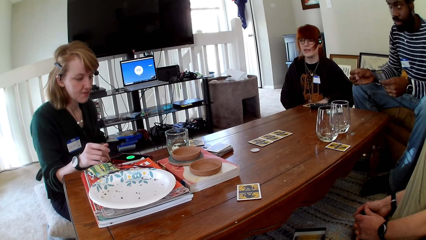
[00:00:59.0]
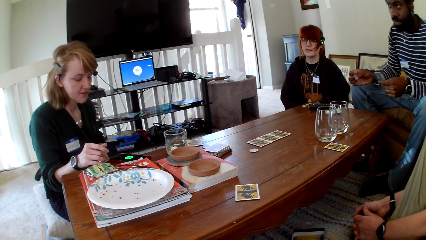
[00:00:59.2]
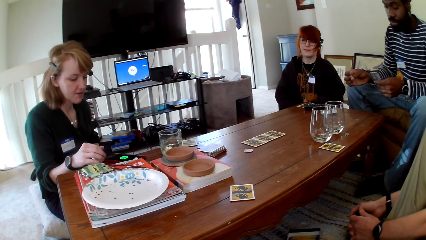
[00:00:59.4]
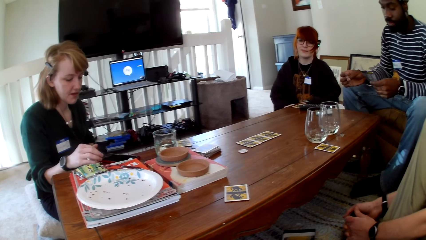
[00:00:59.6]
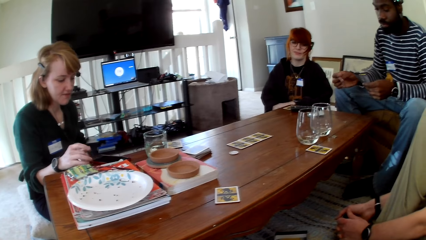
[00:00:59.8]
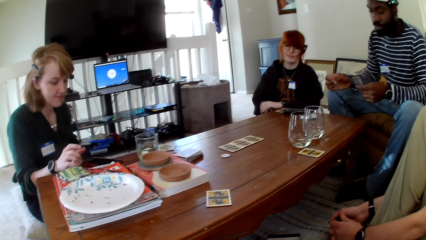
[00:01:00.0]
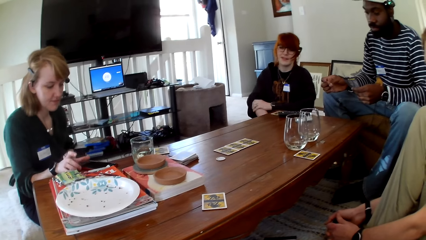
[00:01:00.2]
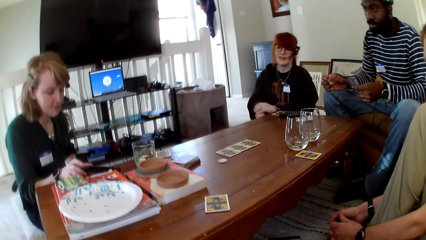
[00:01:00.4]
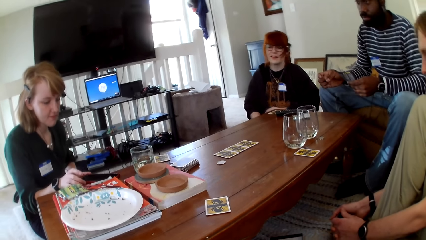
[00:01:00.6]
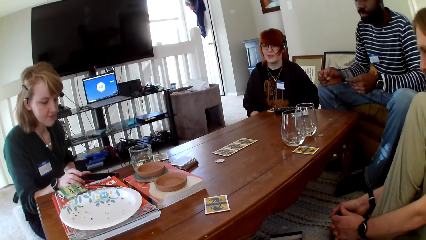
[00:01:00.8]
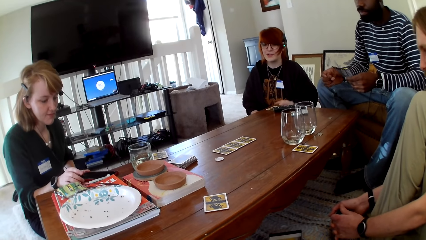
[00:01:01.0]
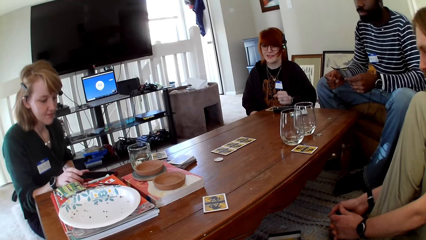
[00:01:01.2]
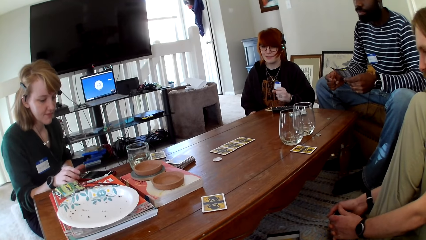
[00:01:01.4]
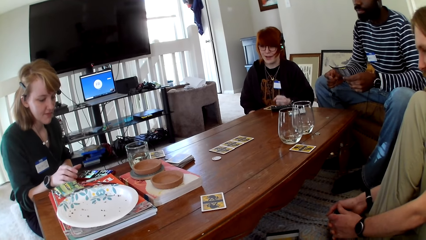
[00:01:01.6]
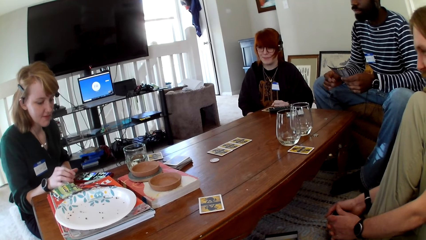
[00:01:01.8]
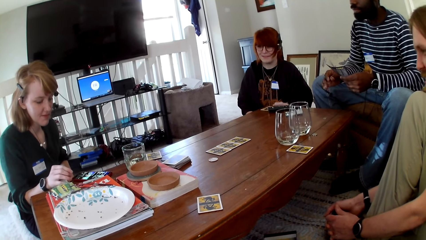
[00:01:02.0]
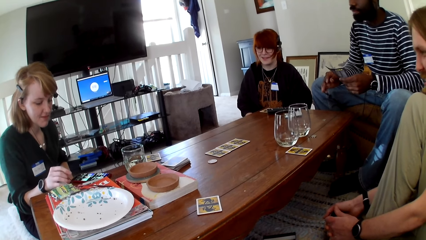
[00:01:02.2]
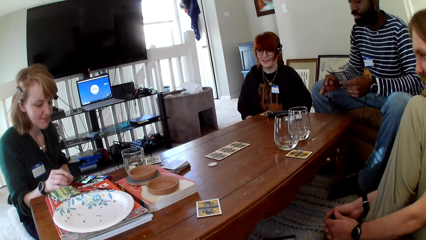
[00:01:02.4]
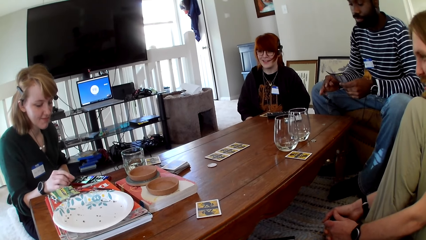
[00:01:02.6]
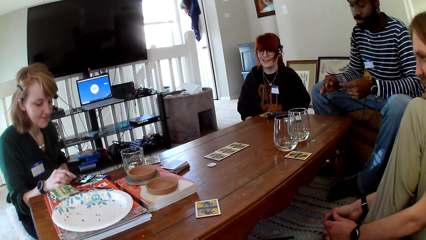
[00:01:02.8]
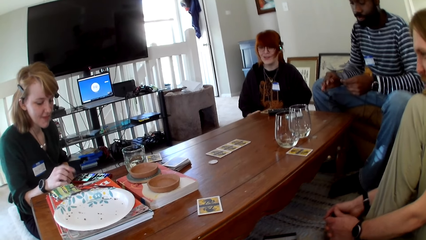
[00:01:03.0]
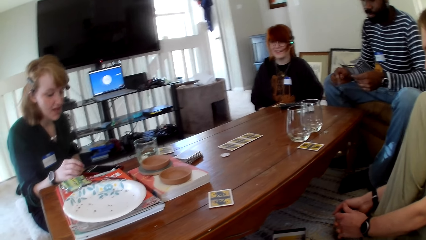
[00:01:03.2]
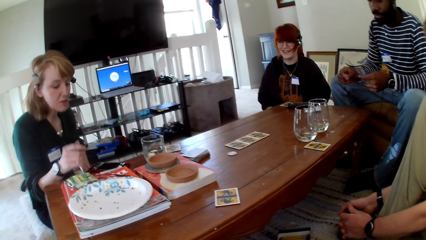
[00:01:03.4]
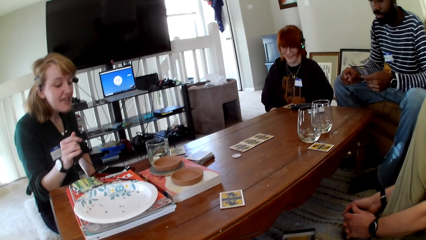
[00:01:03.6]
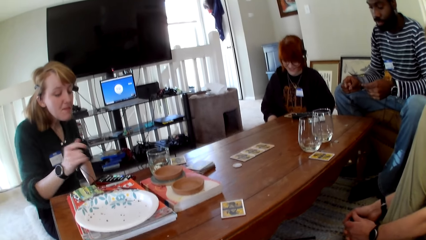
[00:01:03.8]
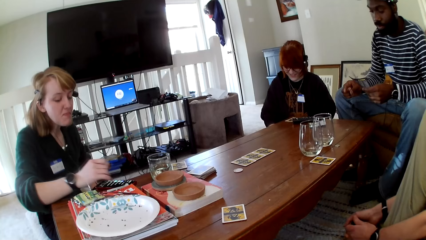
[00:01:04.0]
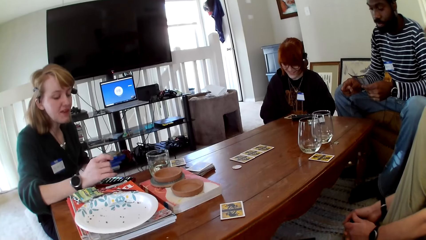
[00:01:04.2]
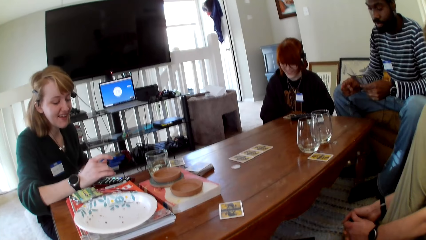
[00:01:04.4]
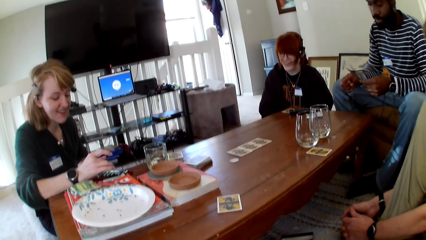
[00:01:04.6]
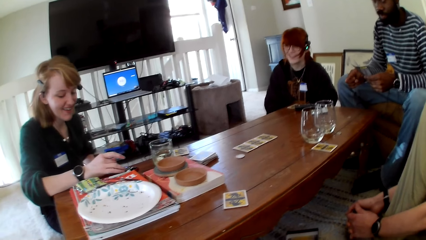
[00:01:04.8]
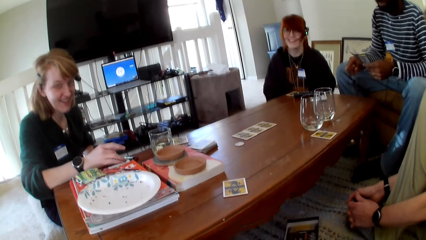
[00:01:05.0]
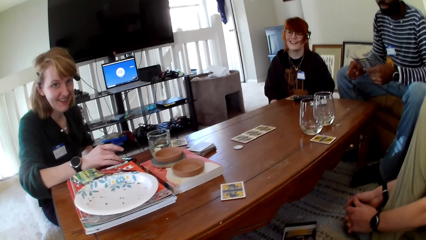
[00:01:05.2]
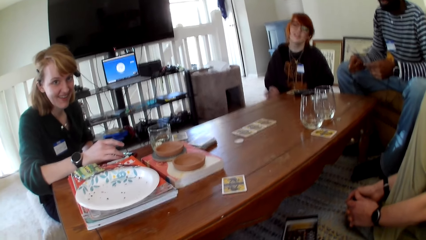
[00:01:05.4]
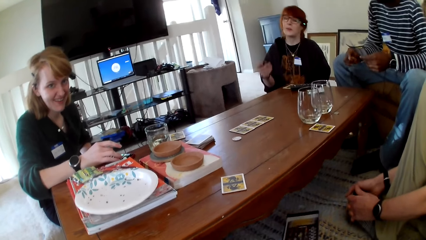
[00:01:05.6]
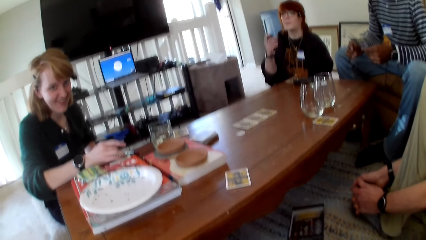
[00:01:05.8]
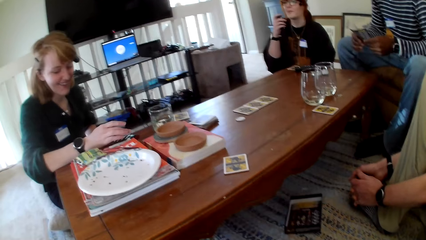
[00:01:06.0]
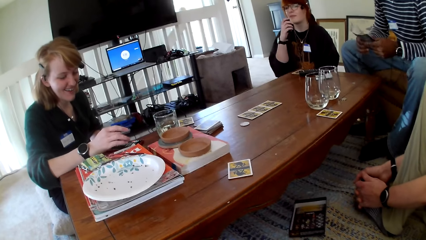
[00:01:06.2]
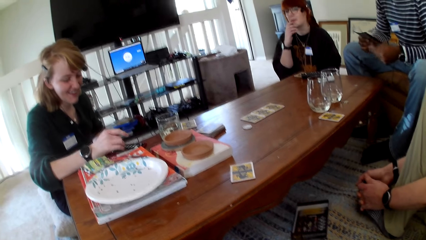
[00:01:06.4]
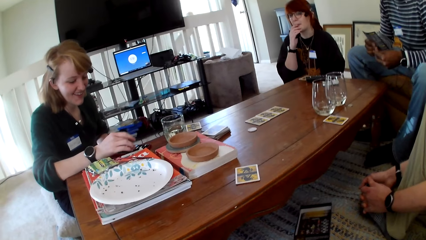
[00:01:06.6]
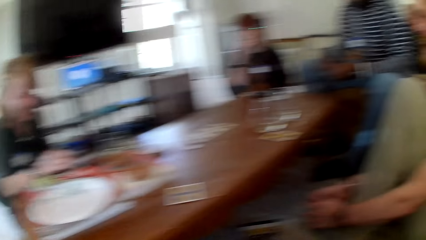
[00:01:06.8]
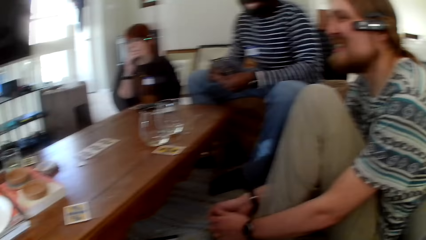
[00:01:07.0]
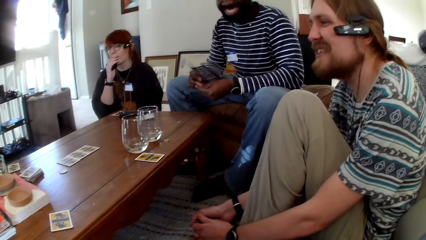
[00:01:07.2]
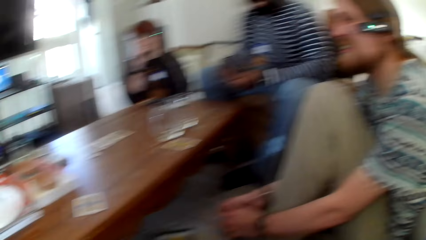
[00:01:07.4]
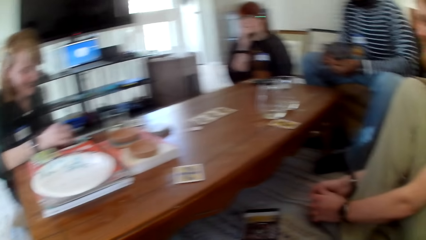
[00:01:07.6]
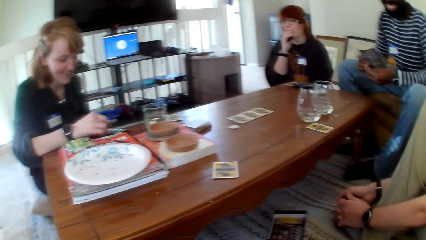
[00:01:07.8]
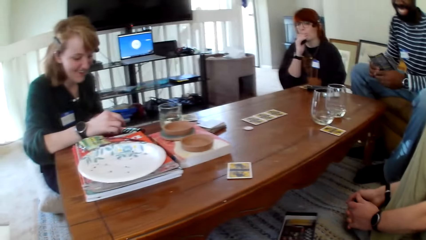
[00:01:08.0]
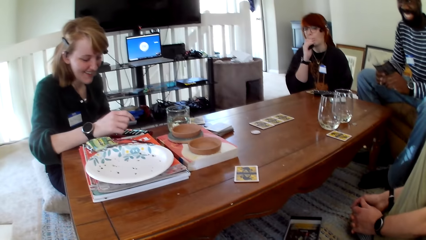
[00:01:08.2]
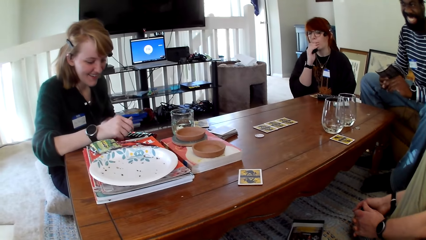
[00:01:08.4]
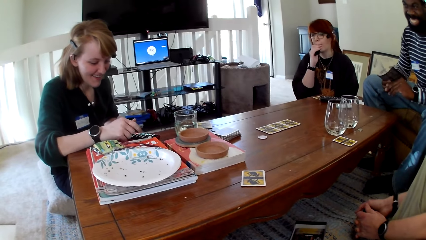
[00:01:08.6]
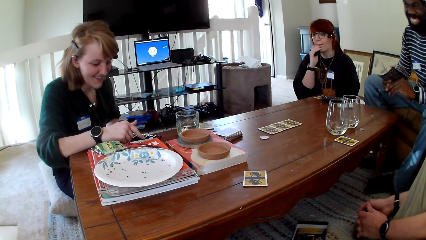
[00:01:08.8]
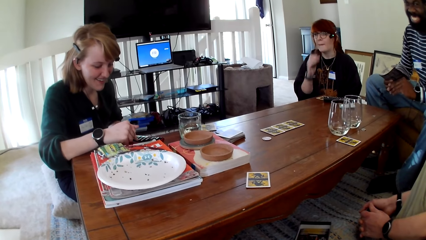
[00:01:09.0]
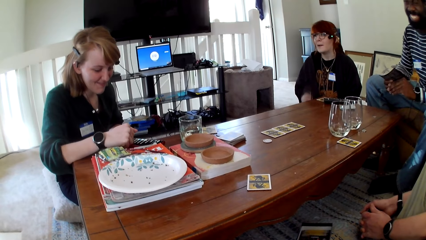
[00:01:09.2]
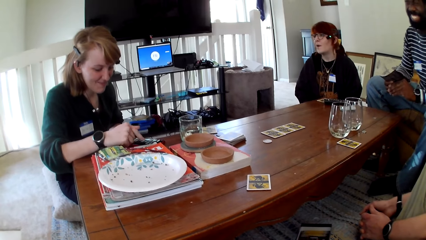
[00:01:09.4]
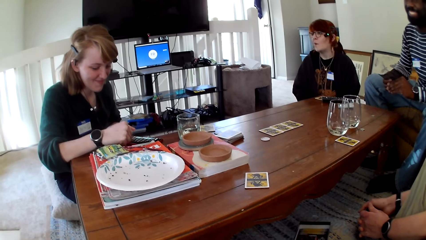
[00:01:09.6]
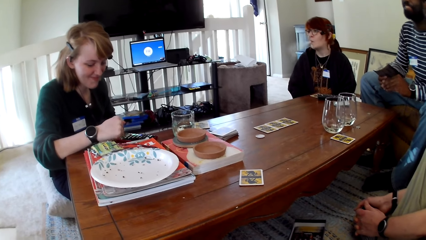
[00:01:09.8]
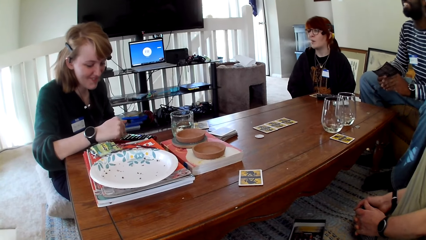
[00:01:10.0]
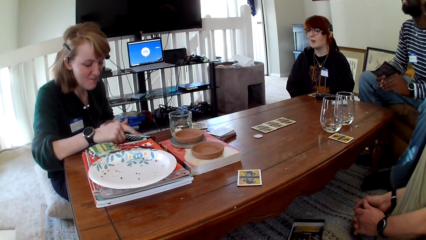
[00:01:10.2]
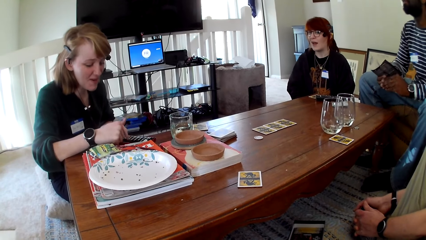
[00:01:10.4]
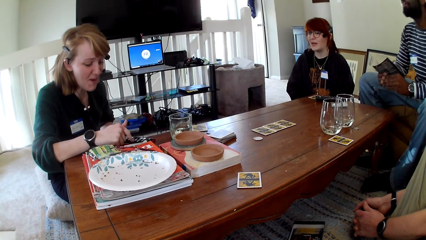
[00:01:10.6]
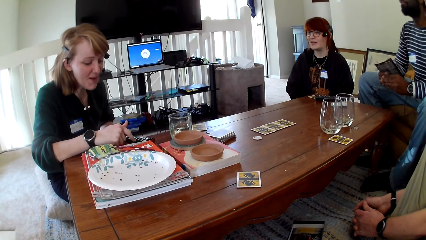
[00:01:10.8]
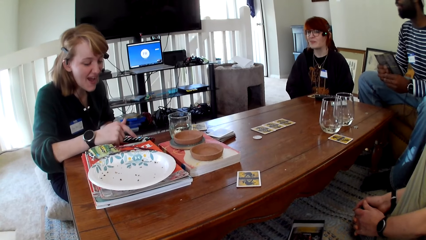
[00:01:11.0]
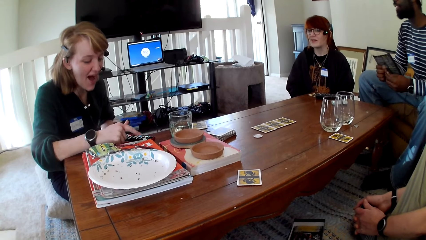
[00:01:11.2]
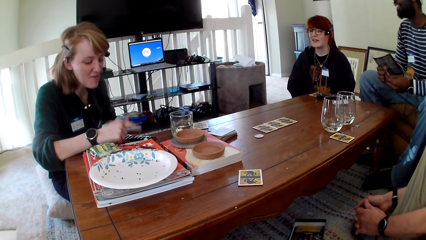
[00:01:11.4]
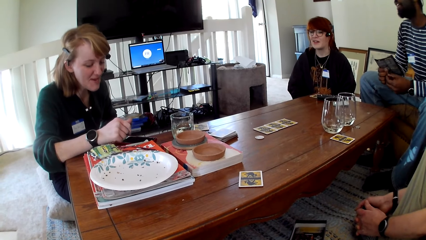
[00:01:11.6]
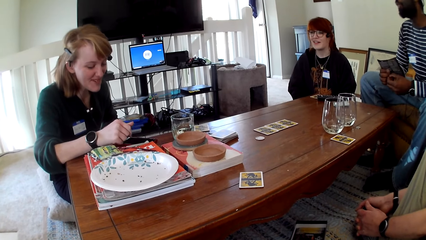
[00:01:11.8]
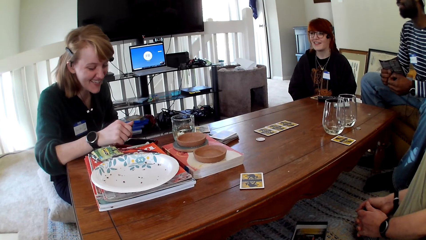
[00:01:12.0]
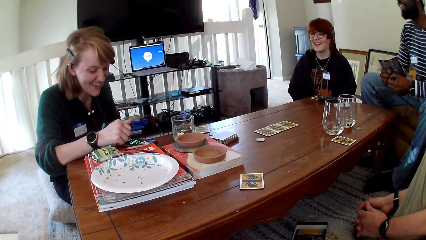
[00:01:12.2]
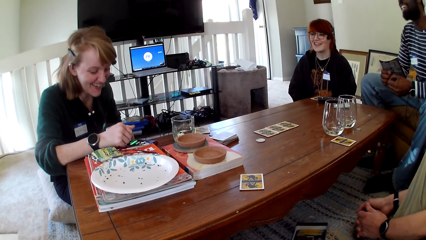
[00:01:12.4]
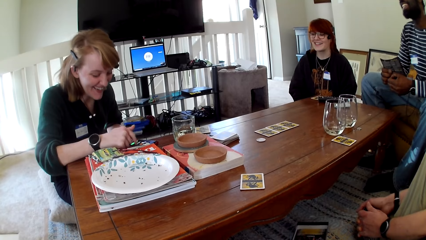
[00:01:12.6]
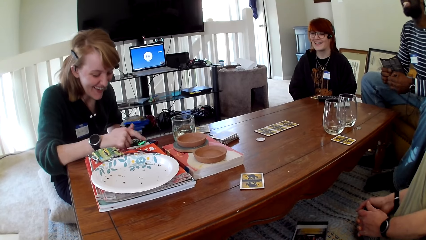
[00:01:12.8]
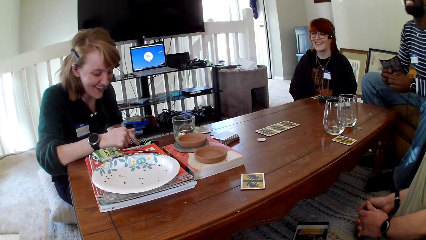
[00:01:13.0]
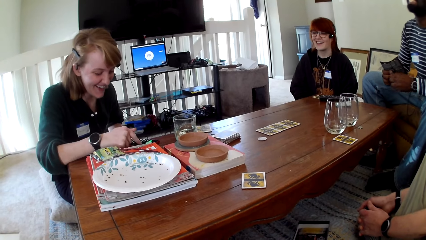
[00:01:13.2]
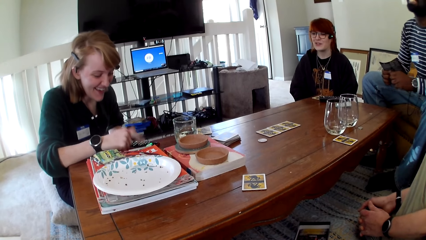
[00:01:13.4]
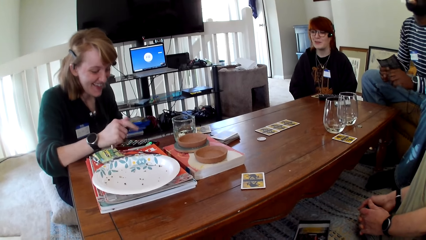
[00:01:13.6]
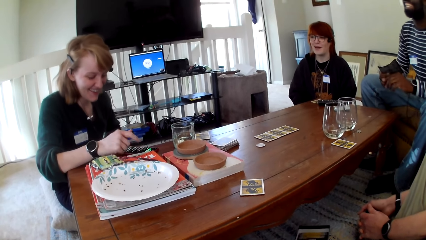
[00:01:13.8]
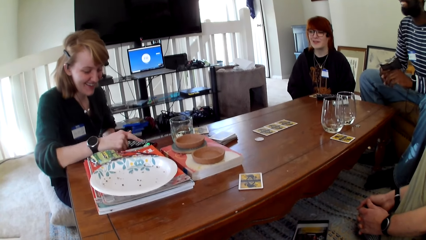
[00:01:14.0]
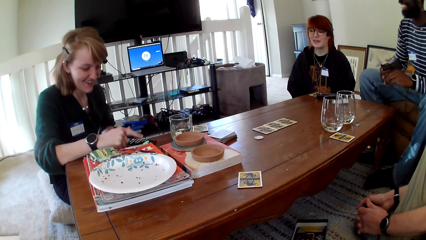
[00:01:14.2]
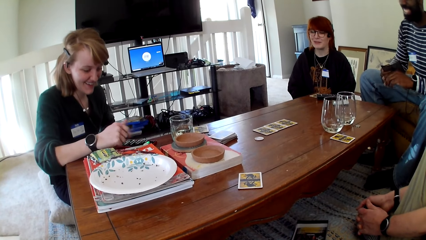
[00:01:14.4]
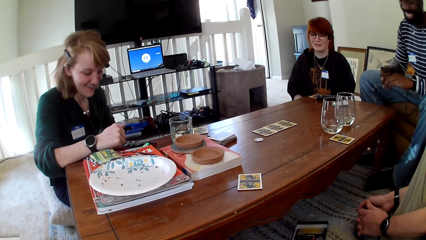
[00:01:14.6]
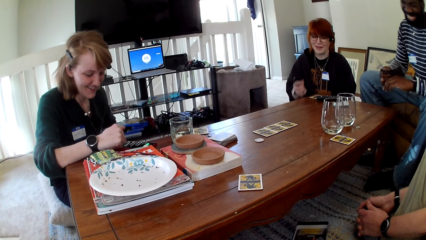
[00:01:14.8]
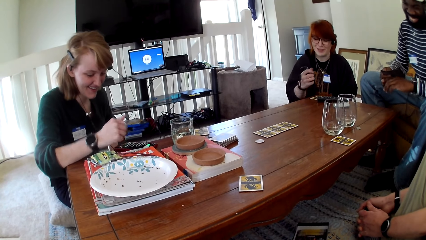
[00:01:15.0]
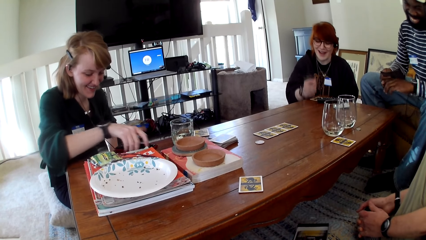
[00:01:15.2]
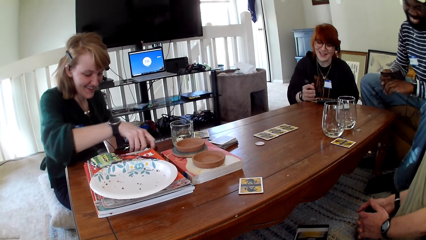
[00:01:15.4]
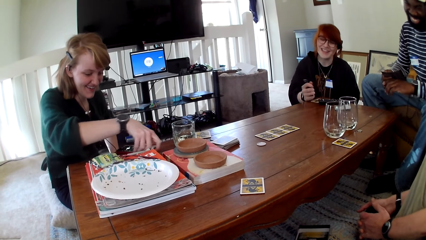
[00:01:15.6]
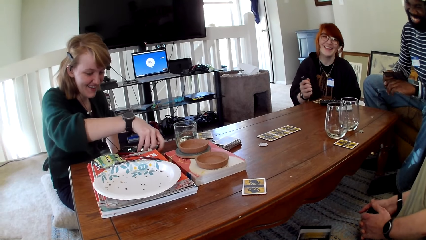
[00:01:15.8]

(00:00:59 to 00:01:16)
A woman pulls her hand off the hair. A person touches the phone. Another woman operates her phone. The first woman smokes vape. Another person raises a hand up. The other woman operates her phone. The first person touches the phone.
